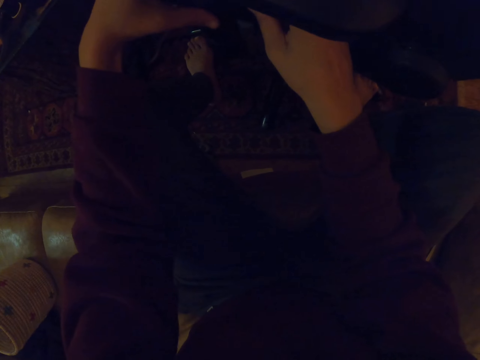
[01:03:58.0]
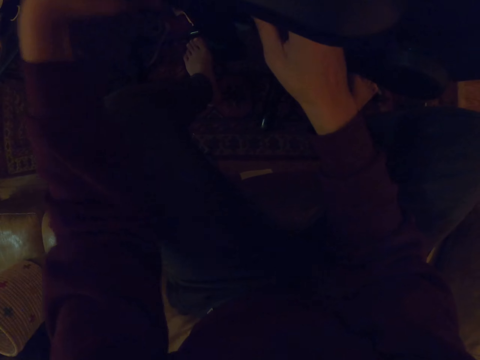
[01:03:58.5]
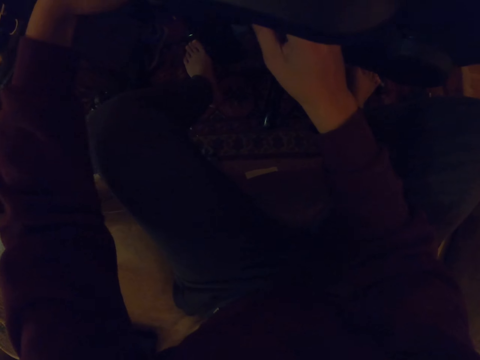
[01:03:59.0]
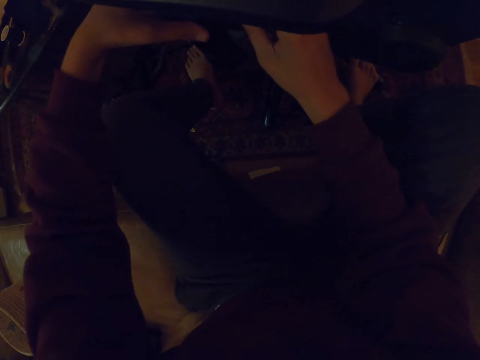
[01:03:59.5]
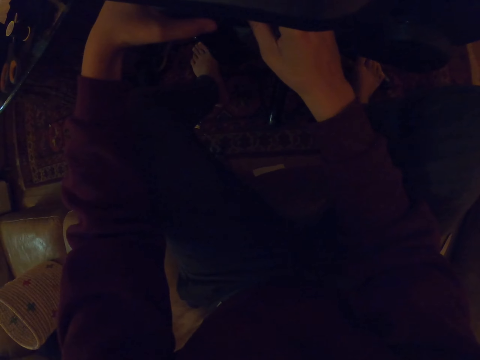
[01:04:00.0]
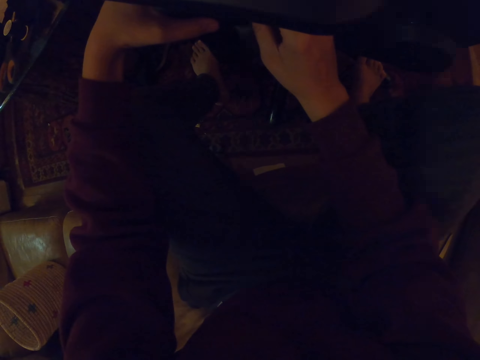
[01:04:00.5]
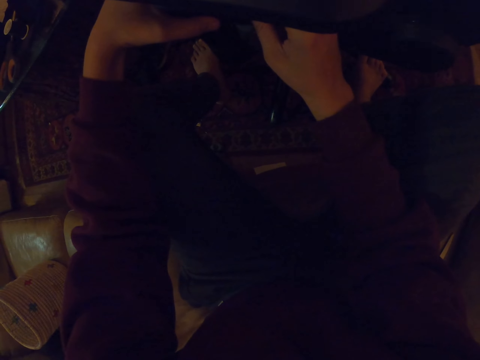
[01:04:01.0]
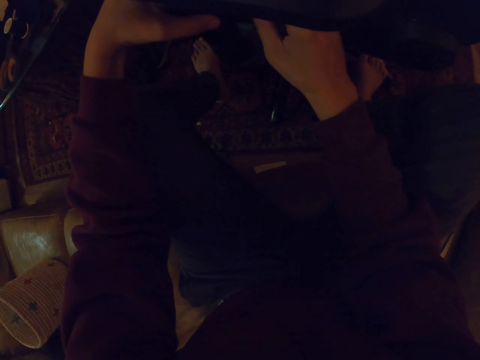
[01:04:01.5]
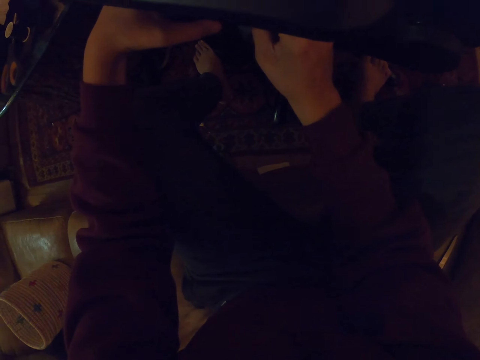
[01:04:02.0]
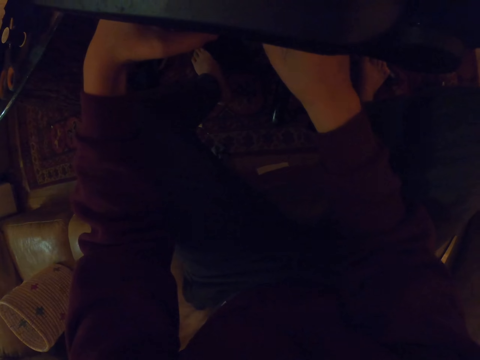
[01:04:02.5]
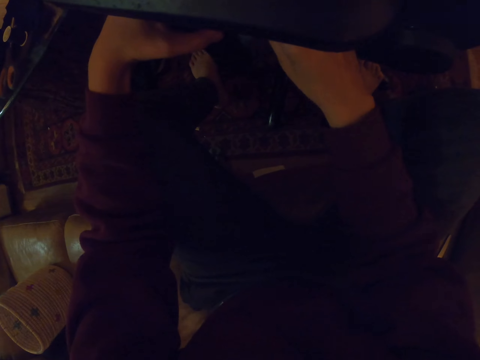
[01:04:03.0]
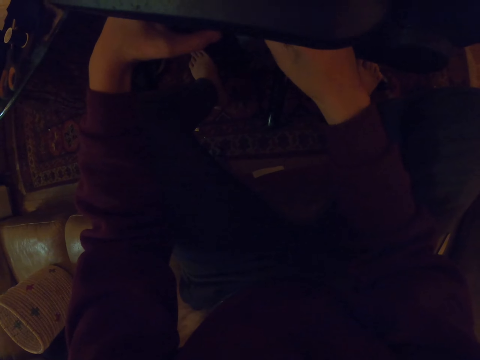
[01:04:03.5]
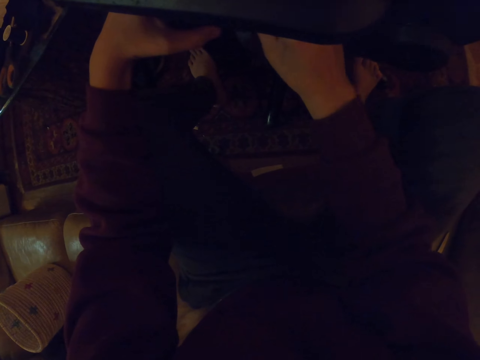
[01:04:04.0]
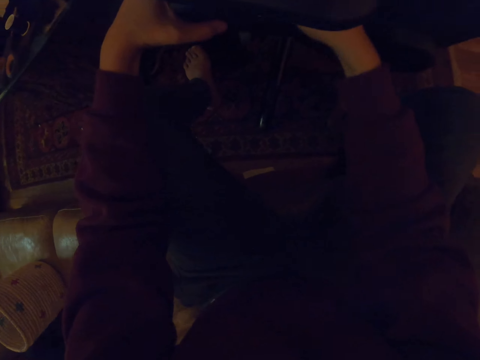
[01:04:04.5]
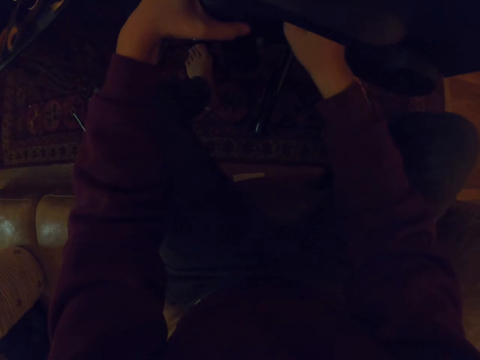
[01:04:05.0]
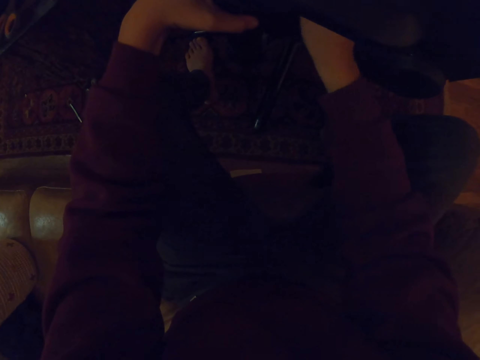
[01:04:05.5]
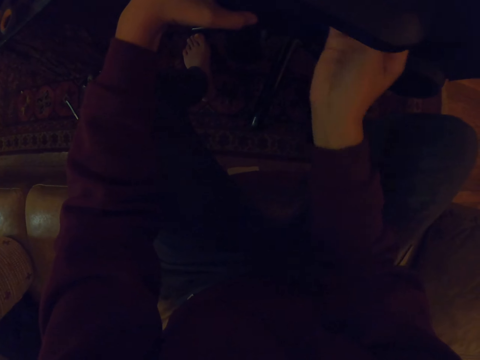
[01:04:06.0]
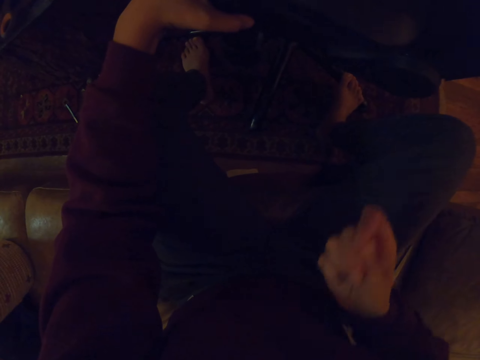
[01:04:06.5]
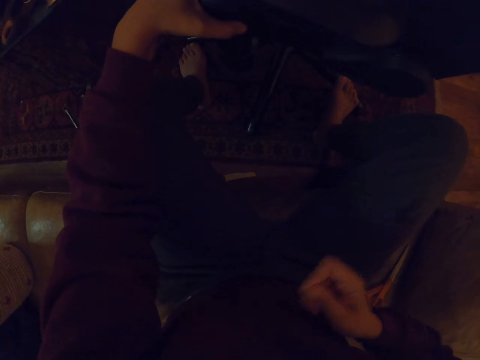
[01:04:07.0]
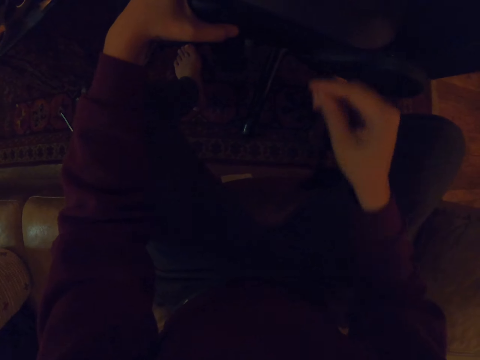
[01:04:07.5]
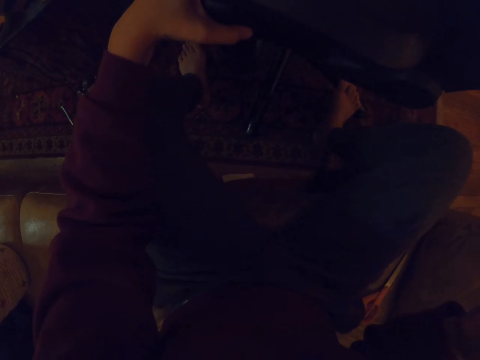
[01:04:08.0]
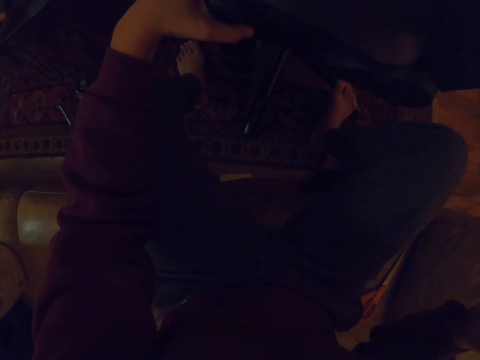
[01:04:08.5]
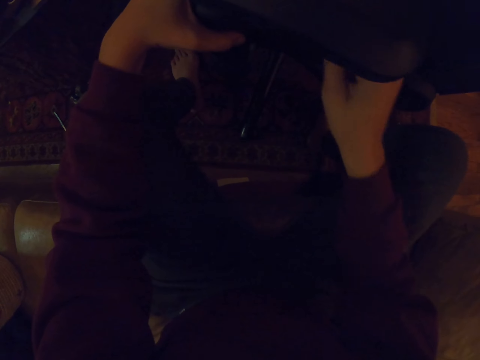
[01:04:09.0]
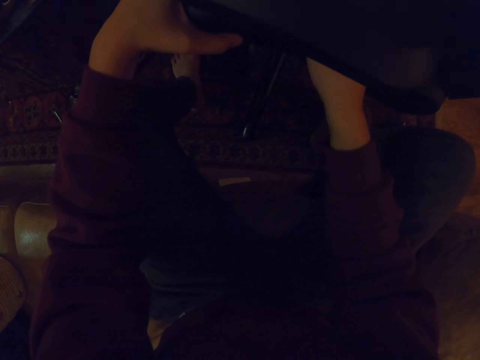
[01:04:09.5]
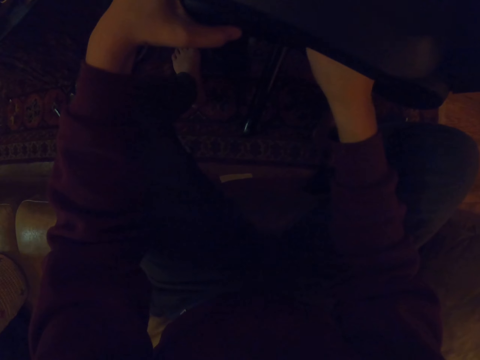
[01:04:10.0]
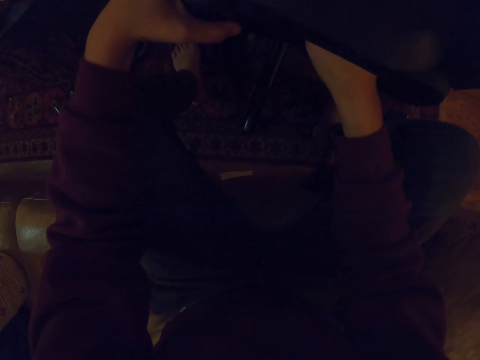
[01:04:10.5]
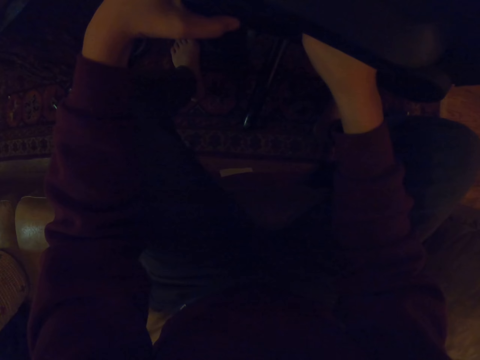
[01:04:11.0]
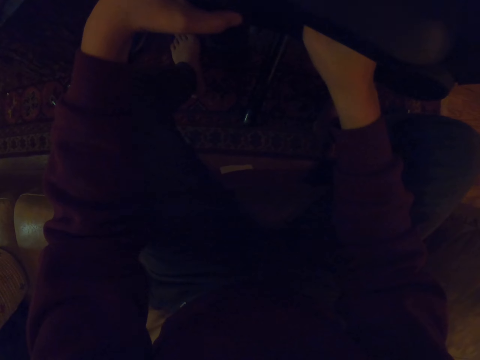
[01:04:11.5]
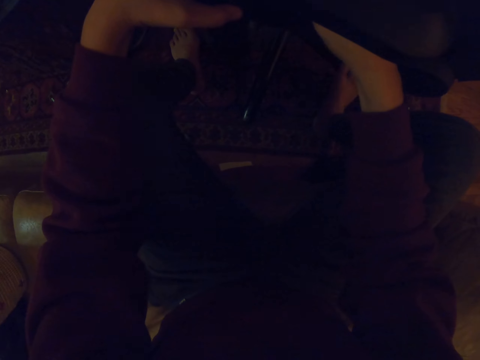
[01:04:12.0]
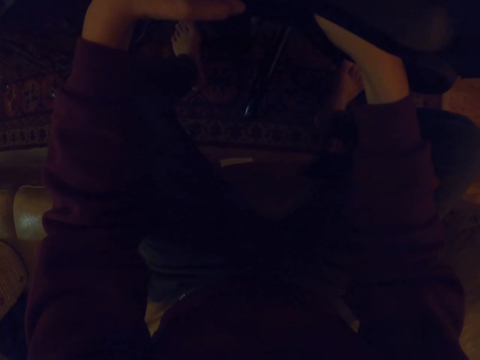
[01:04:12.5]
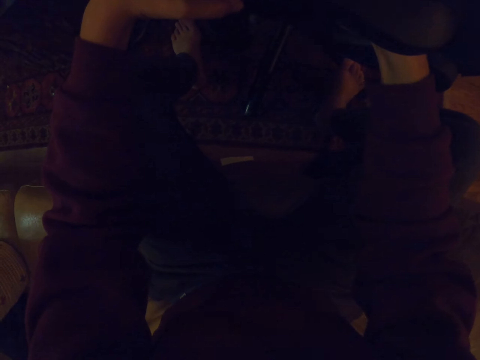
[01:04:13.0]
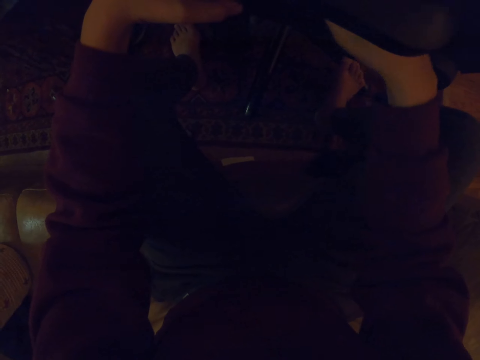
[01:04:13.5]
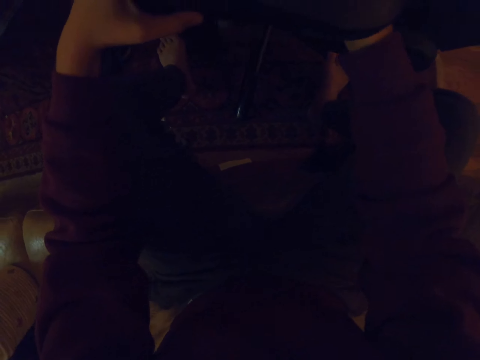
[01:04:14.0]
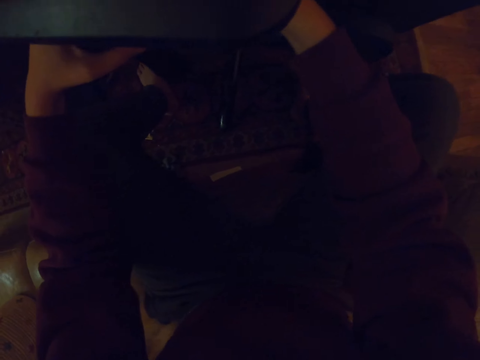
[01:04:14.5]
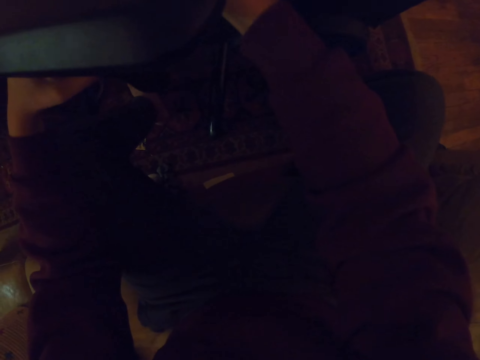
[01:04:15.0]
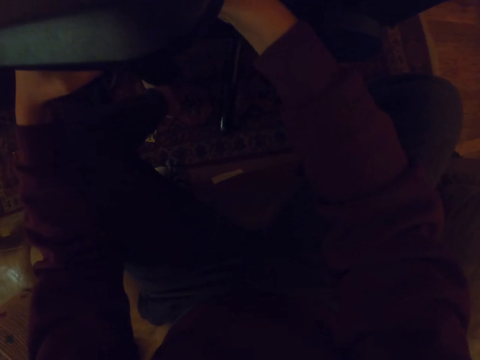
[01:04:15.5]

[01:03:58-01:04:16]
The camera wearer holds the chair with the left hand. They sew the chair with the right hand. They pull out a thread with the right hand. They hold the chair handle with the left hand. They insert a needle on the arm of the chair. They sew the chair with the right hand.

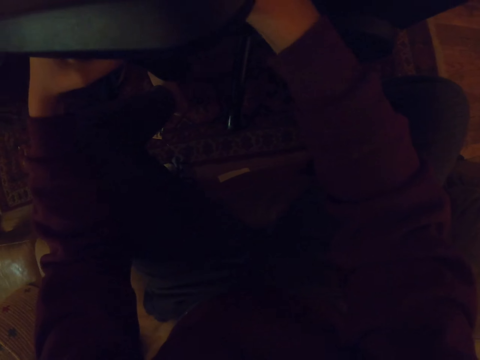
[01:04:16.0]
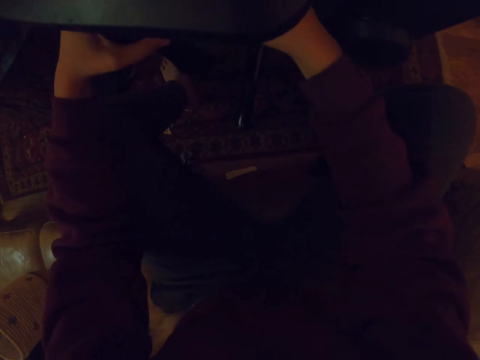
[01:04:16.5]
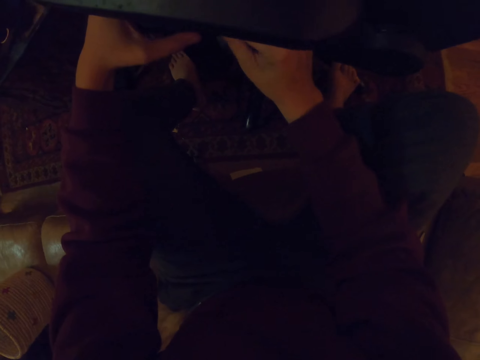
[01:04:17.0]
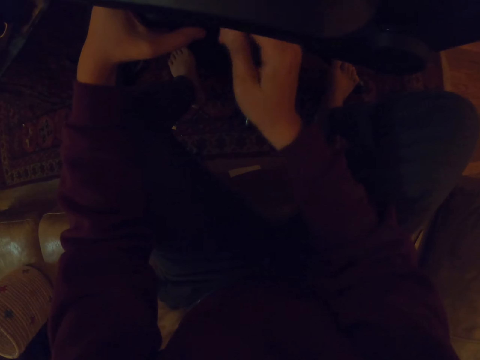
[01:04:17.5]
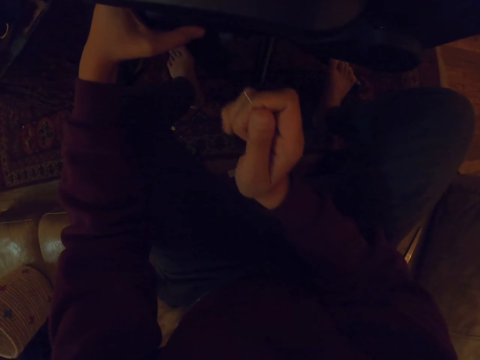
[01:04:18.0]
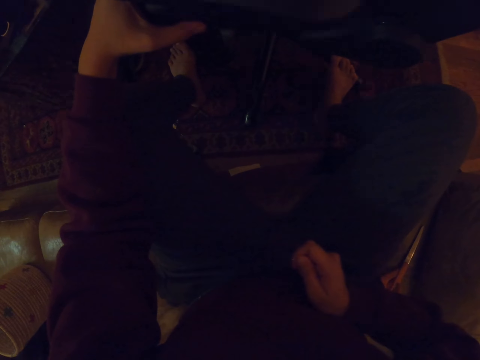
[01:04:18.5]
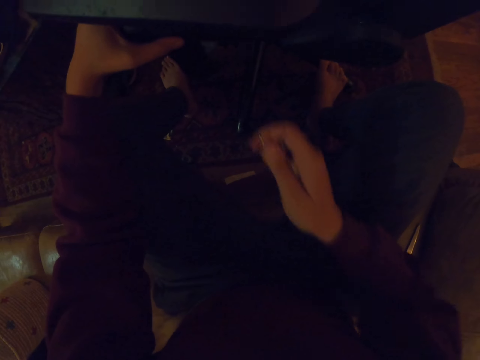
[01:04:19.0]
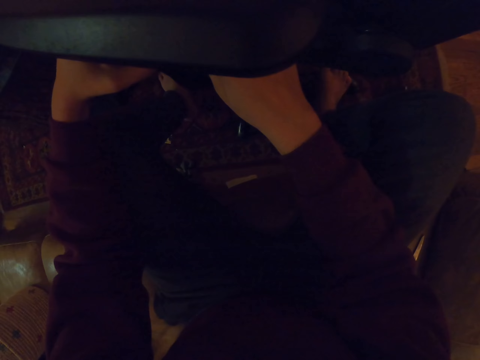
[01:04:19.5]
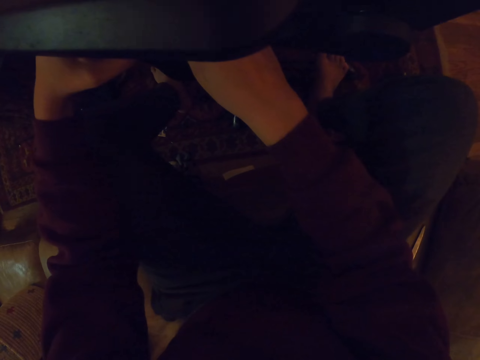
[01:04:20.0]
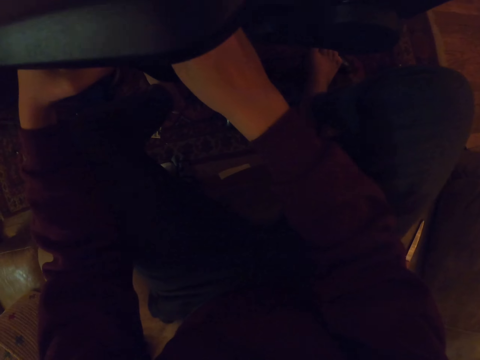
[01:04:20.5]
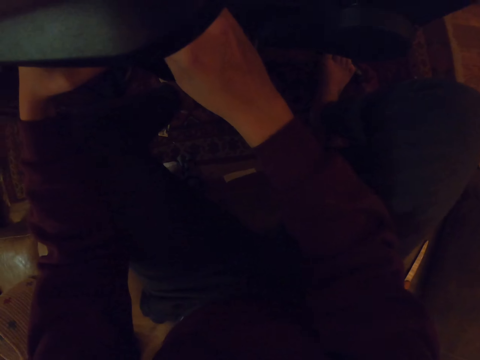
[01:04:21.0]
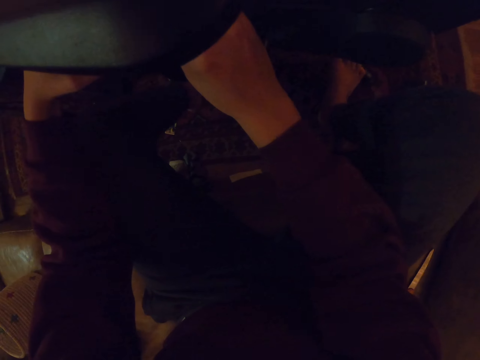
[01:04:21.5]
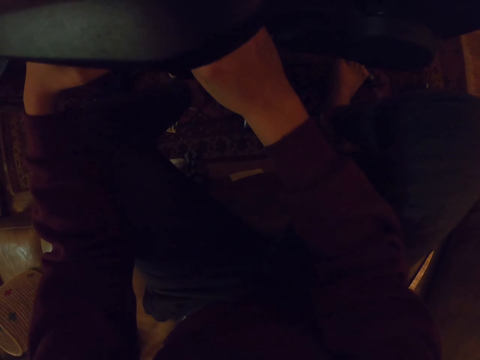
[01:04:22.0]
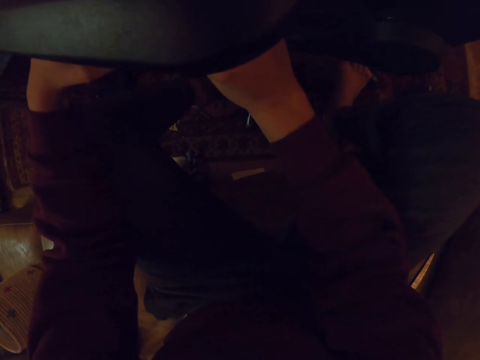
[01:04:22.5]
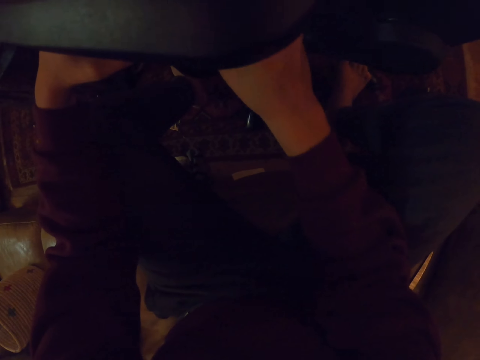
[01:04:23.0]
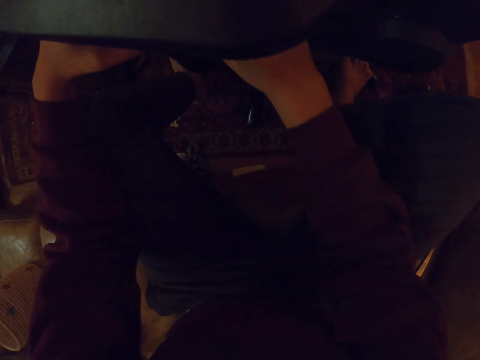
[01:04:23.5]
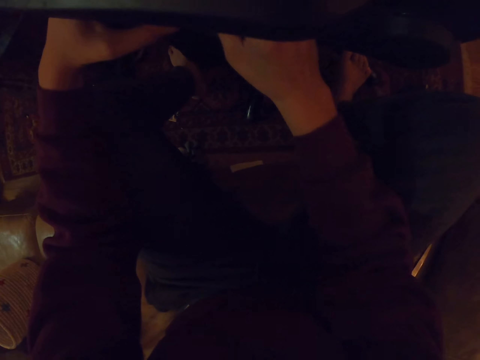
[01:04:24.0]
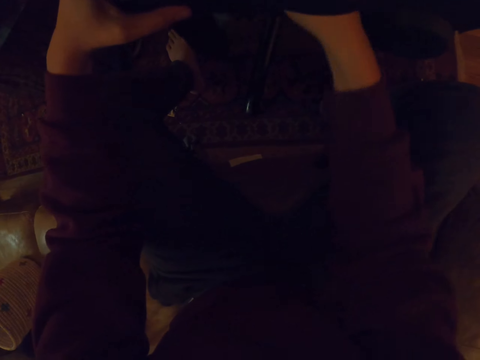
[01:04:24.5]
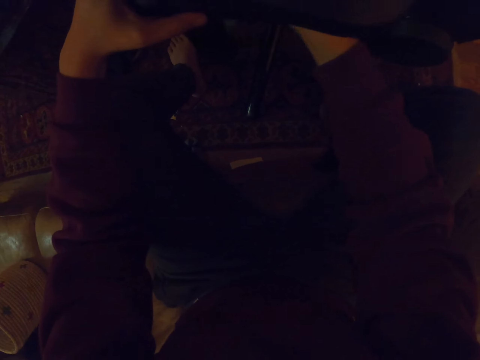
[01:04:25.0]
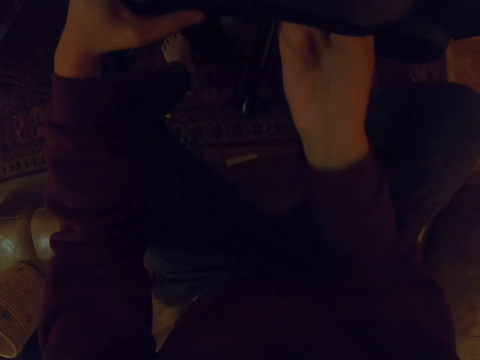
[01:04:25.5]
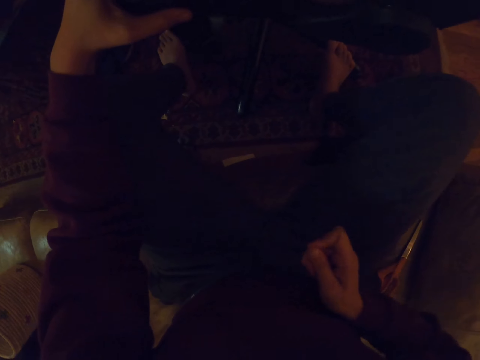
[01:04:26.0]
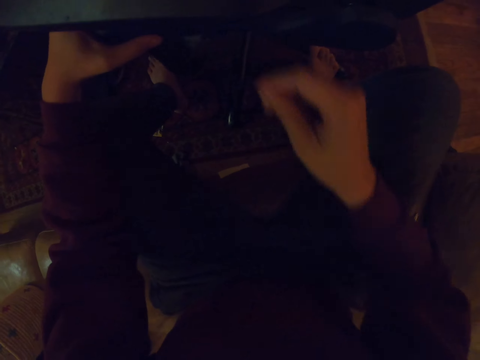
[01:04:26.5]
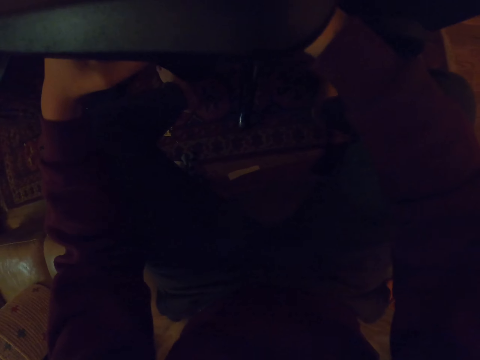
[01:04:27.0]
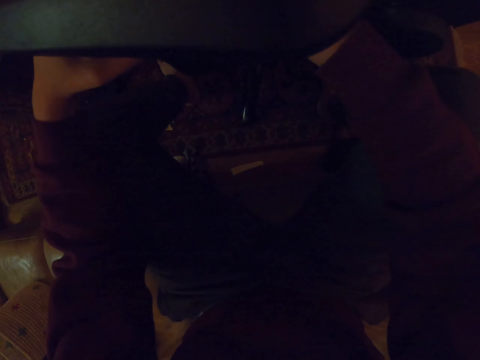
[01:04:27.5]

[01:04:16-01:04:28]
The camera wearer sews the chair with the right hand. They pull out a thread in the hook. They sew the chair with the hook. They insert a needle on the arm of the chair. They pull out the thread in the hook.
